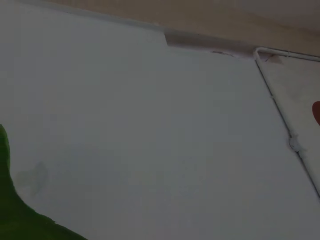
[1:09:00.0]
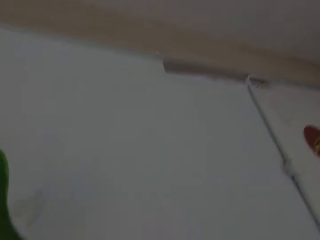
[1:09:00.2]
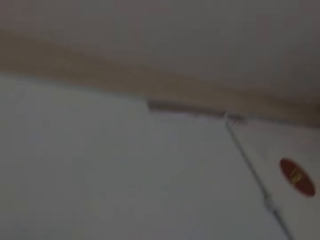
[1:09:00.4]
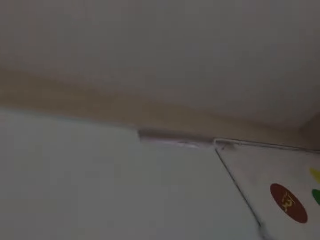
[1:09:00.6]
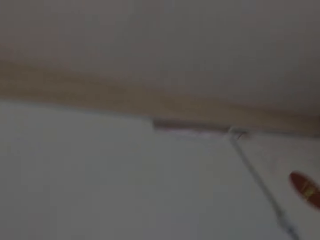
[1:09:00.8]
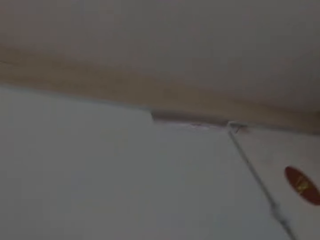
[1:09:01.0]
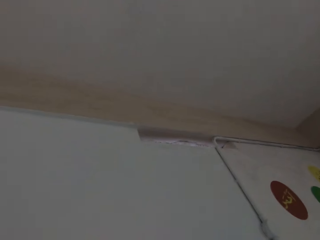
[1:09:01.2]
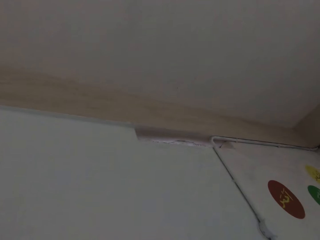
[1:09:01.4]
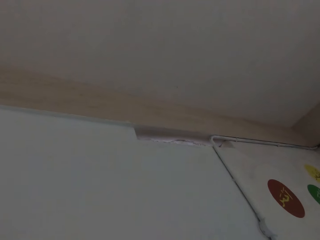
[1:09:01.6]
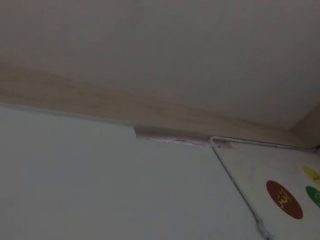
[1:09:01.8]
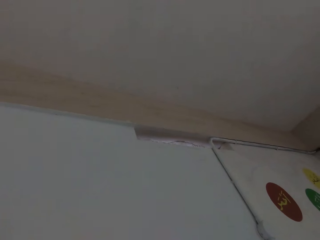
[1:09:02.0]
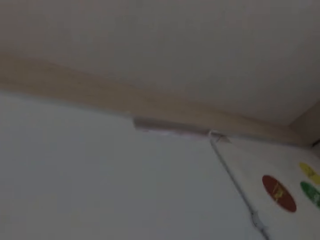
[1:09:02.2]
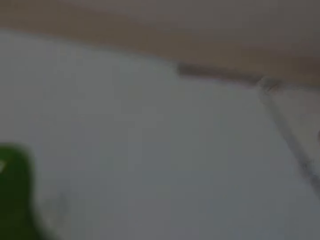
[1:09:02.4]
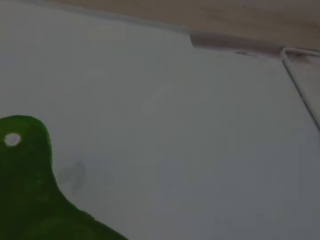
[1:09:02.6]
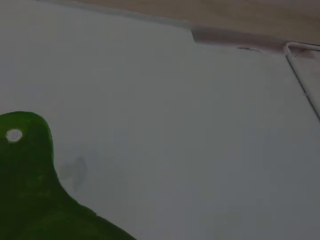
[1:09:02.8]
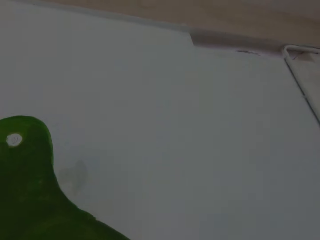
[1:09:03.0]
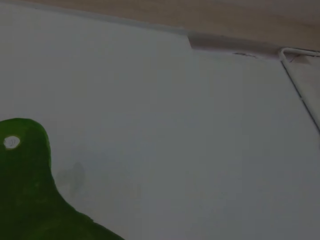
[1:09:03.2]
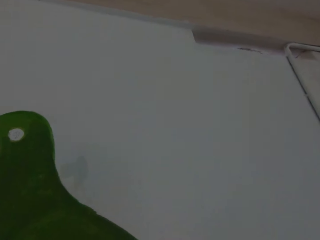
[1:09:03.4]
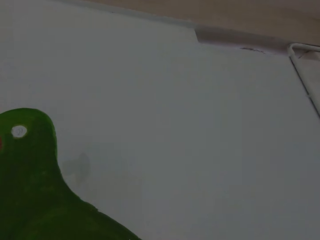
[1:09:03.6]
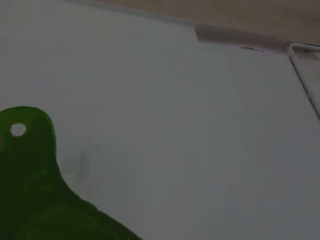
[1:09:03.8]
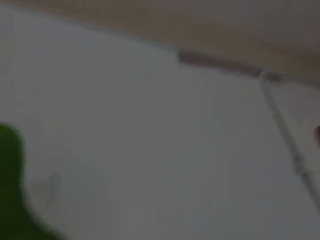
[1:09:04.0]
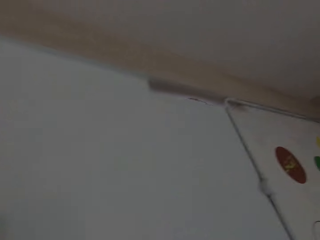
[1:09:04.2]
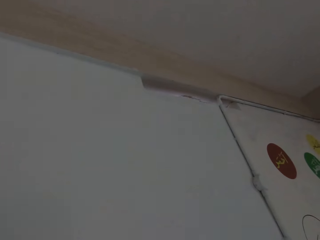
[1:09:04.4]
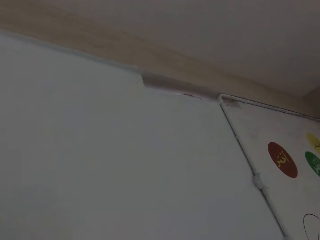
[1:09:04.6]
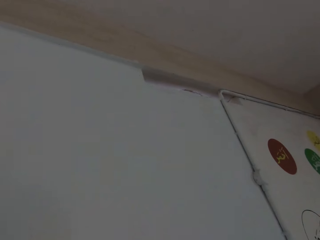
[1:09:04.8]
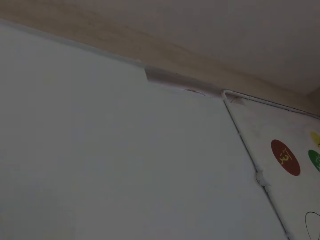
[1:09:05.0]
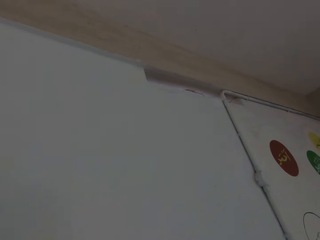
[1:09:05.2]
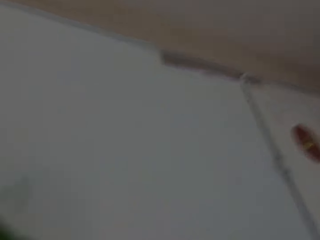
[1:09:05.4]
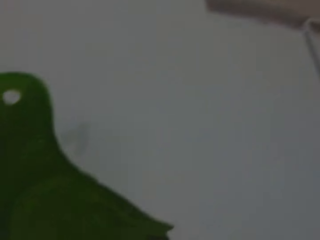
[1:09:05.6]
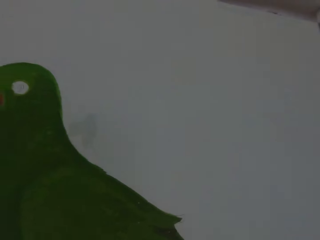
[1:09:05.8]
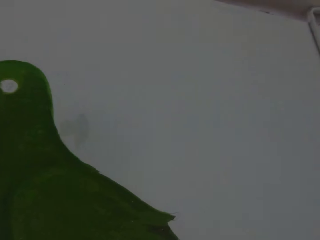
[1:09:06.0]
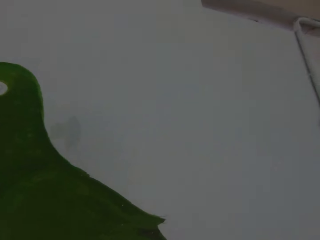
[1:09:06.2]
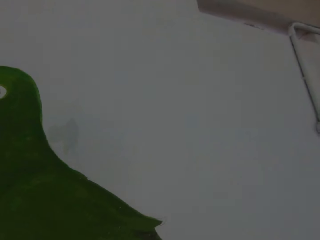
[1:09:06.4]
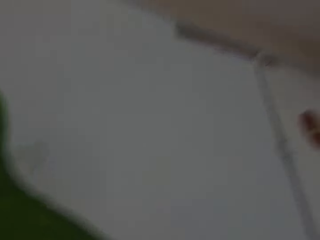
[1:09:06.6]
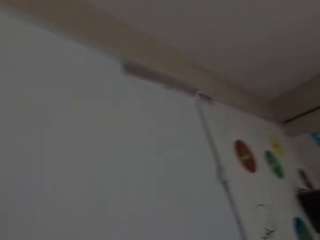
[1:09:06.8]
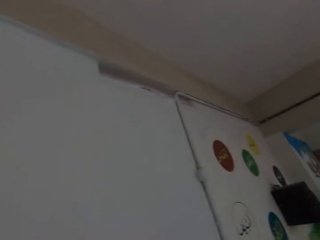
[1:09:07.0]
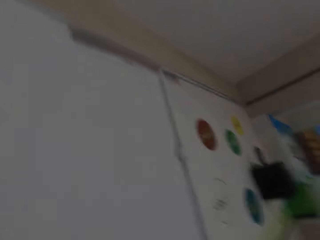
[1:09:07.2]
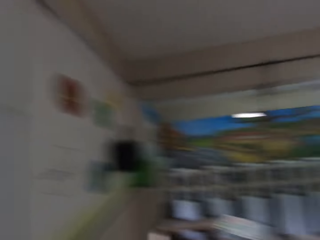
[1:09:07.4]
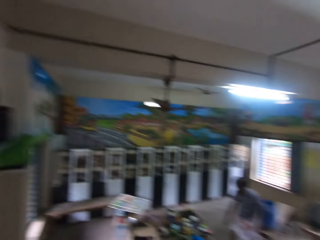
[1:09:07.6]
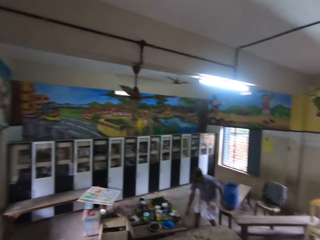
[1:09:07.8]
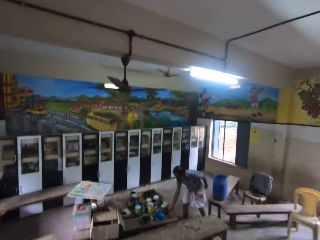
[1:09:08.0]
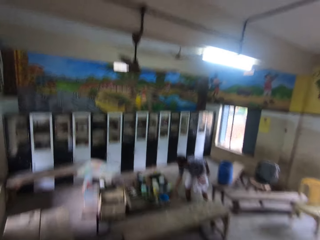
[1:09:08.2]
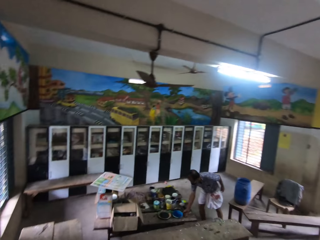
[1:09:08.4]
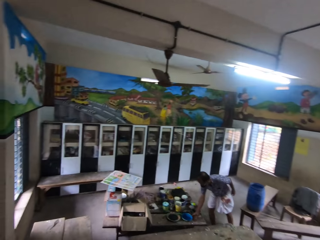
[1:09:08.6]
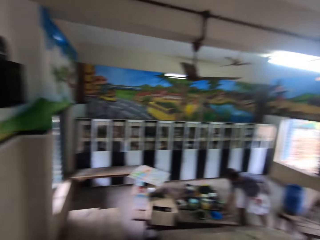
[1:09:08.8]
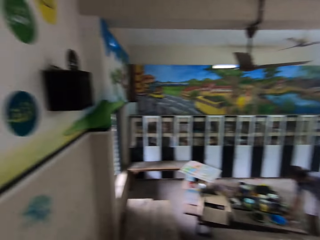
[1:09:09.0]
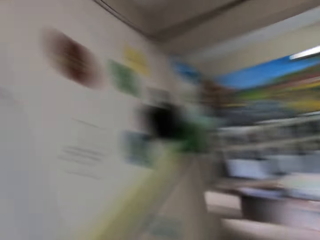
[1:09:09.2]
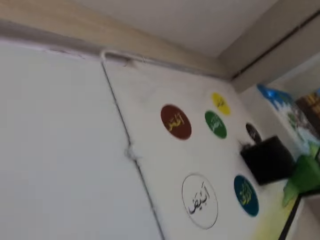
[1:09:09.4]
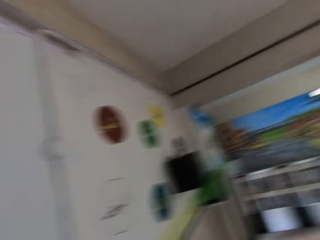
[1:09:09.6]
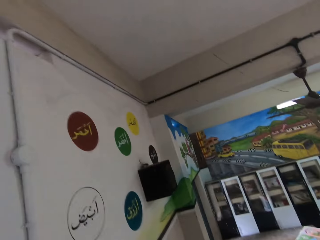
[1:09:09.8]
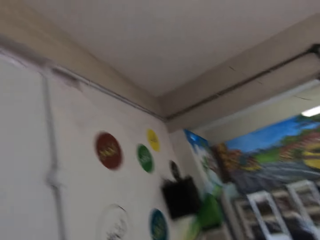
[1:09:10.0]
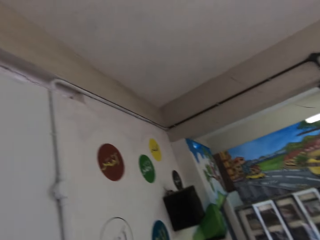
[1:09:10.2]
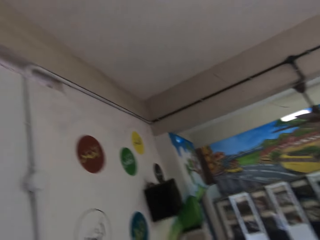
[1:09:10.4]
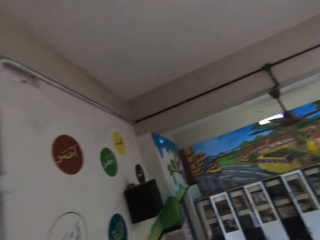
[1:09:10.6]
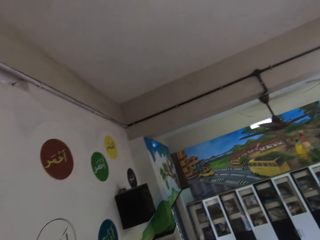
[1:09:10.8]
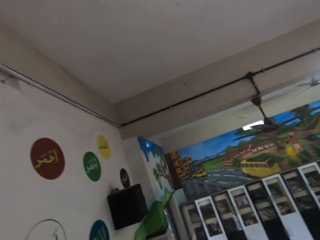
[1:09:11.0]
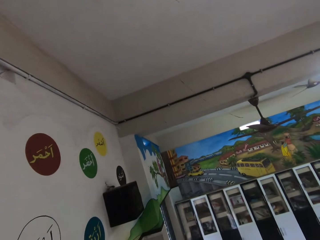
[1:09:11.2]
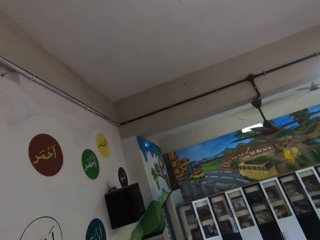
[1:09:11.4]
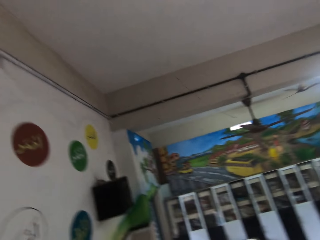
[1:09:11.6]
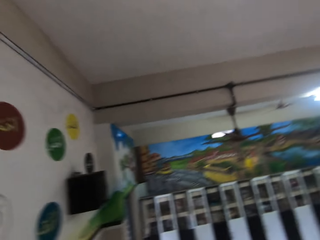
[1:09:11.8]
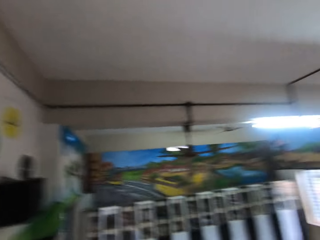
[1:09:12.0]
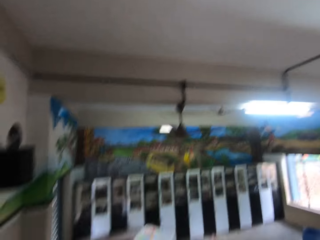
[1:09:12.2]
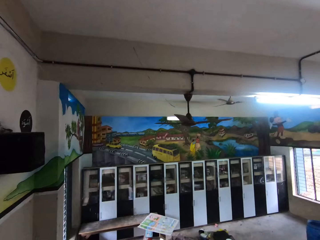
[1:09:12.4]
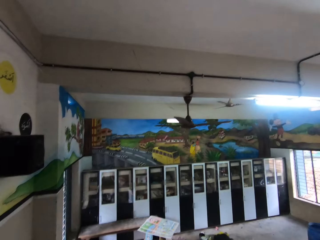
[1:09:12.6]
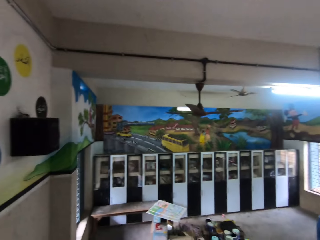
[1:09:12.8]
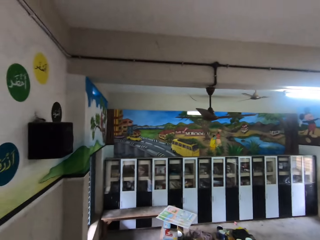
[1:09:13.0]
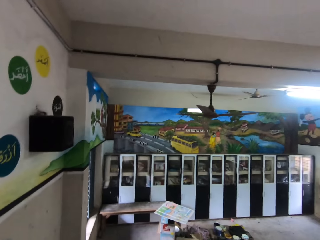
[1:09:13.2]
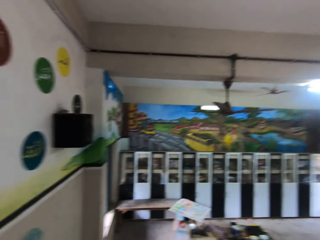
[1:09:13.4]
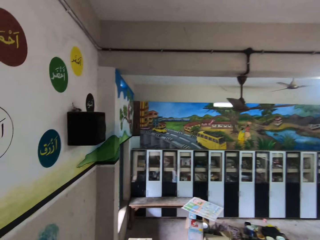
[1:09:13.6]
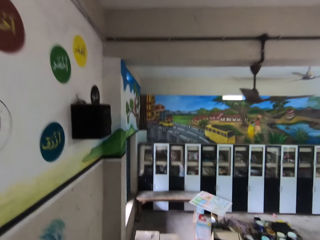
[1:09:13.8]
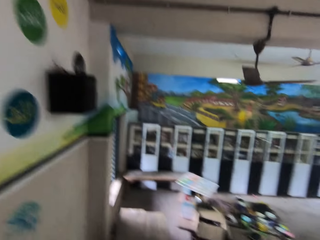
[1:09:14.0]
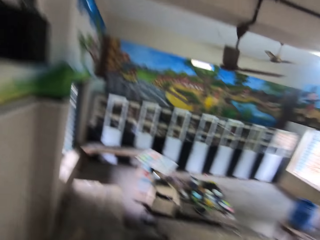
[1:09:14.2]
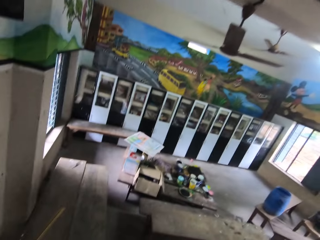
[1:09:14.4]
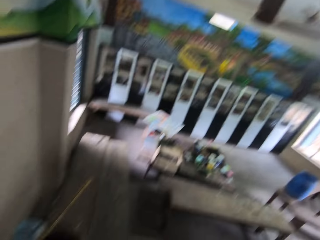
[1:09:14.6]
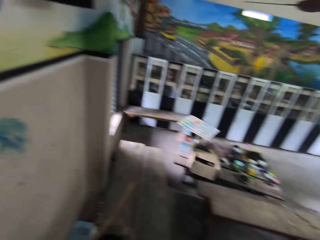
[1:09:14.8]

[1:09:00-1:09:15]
The man interacts with the camera wearer. The man bends beside the table. The camera wearer looks at the paintings.

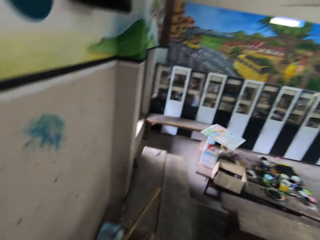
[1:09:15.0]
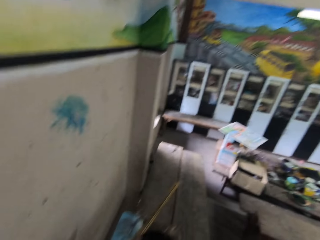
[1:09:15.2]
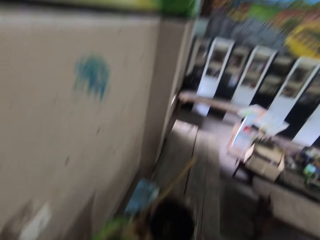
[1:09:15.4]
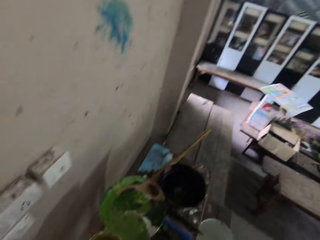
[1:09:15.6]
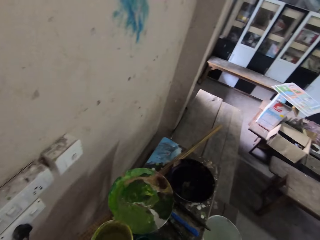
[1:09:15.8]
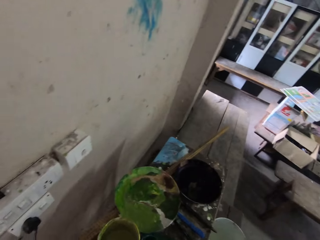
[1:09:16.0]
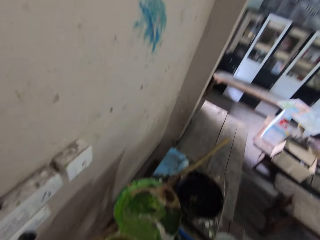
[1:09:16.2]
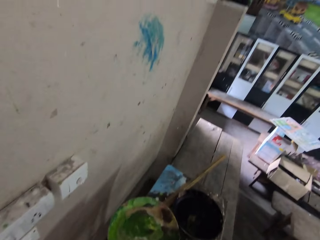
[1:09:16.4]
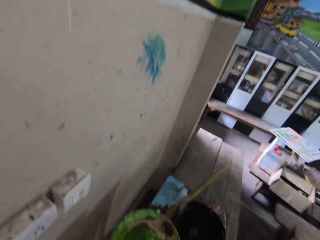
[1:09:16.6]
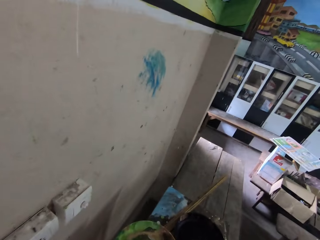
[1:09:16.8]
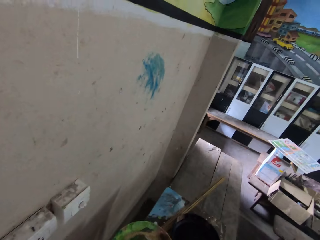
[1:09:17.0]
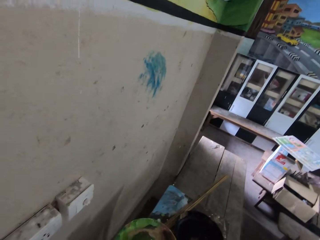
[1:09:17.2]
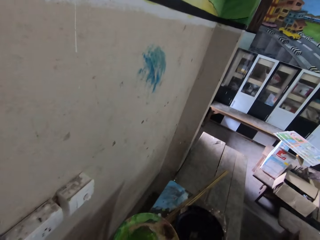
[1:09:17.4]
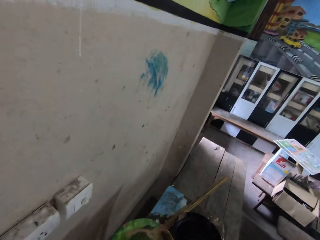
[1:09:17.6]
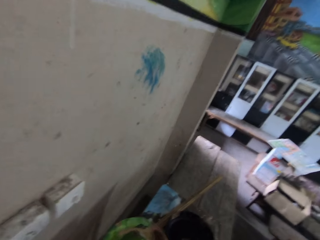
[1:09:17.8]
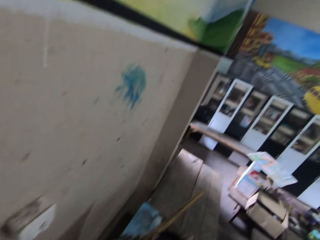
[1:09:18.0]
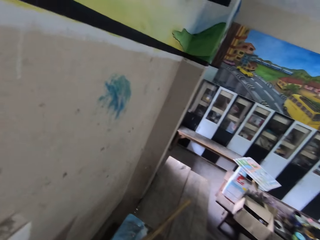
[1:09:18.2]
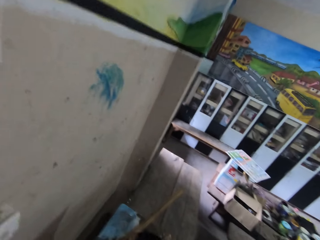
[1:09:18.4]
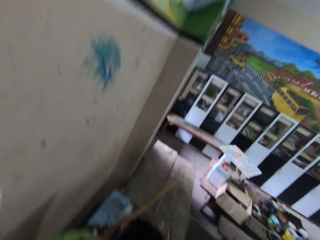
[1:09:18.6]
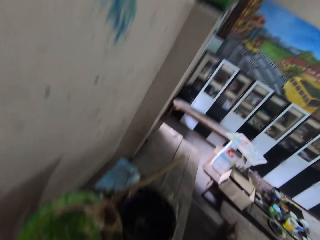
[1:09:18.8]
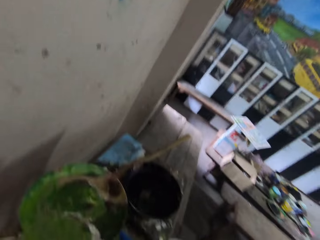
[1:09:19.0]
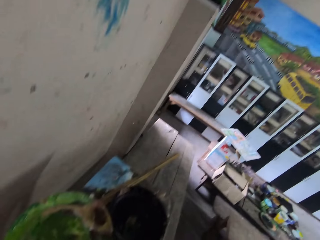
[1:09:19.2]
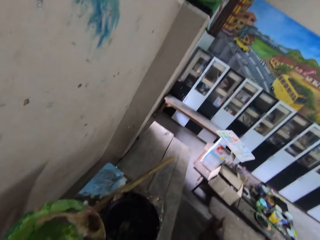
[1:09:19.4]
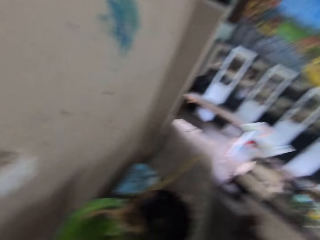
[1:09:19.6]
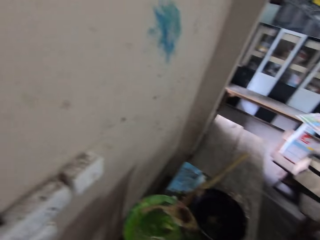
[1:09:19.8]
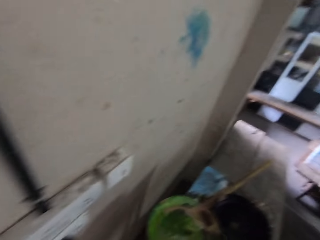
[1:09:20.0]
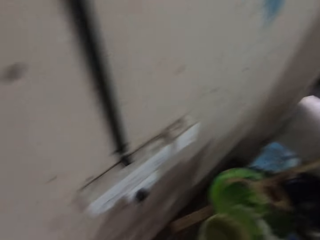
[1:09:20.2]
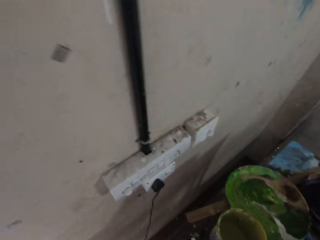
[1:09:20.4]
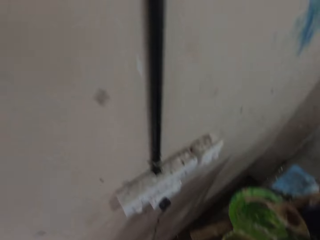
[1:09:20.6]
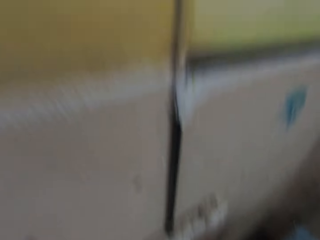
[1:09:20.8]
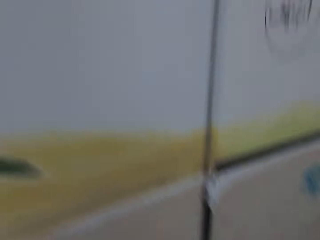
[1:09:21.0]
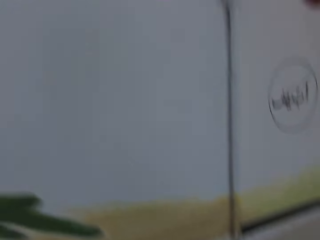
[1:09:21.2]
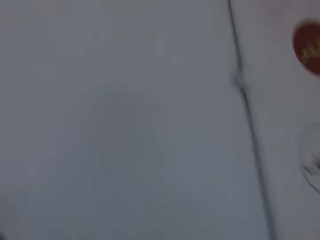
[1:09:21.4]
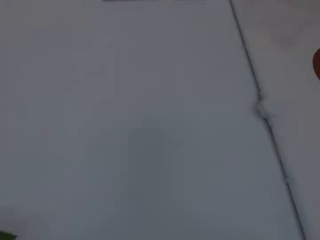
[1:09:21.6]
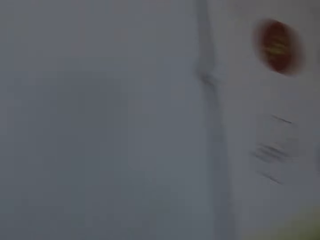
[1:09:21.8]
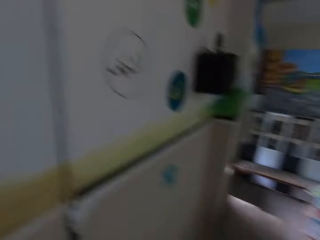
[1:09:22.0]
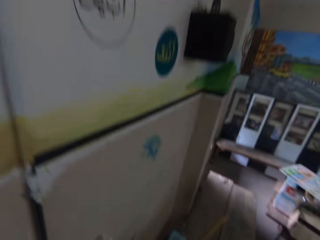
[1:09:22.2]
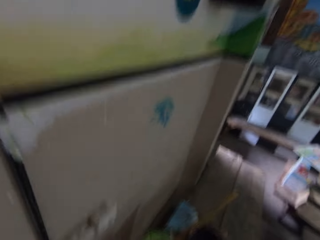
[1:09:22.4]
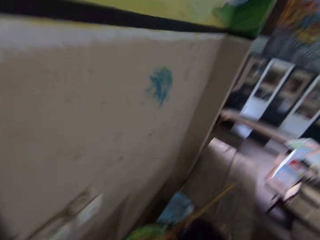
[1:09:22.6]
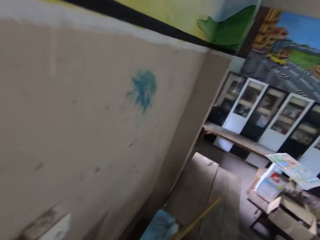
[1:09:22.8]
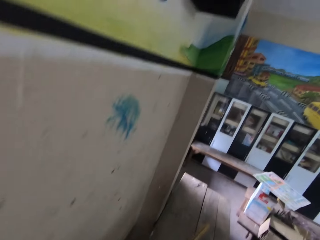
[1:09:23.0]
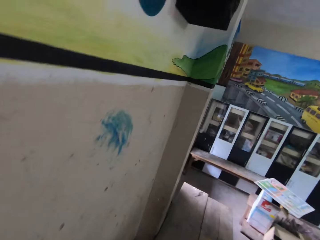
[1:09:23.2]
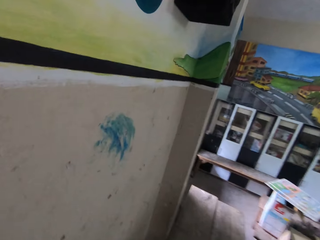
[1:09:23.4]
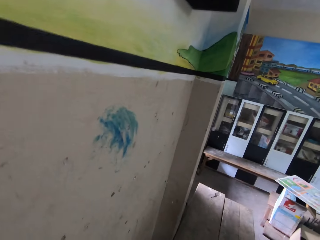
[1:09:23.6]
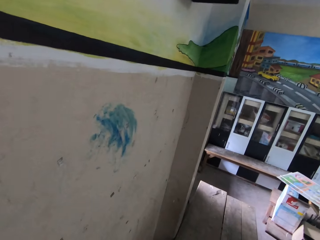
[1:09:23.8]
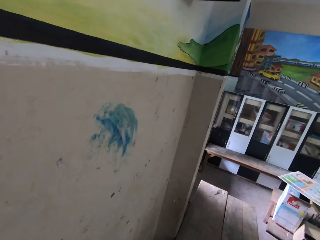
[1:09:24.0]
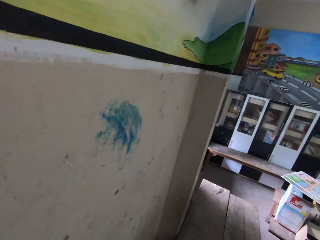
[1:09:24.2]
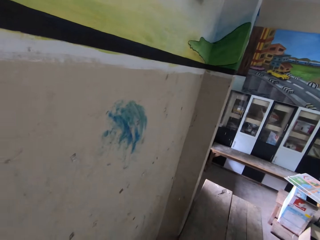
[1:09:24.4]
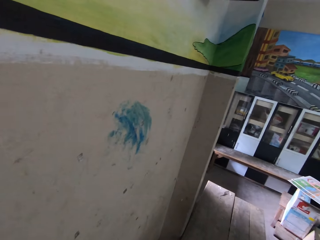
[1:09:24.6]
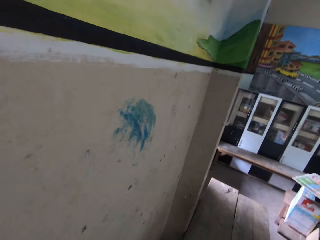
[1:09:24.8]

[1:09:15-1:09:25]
The camera wearer looks at the paints.
